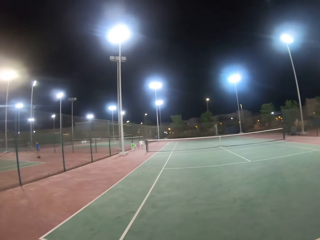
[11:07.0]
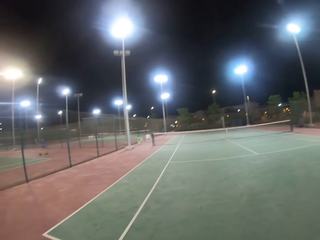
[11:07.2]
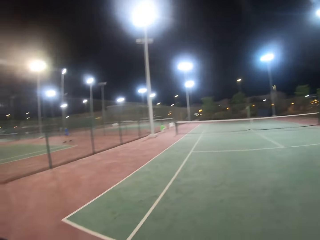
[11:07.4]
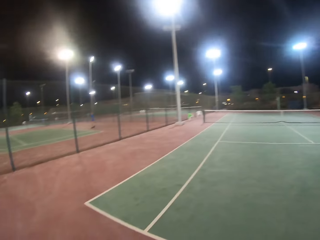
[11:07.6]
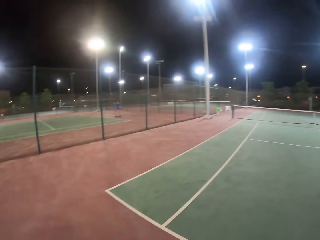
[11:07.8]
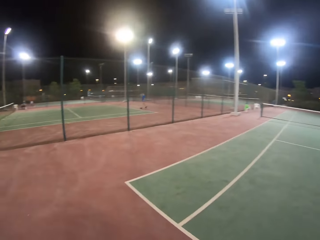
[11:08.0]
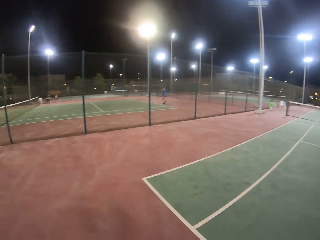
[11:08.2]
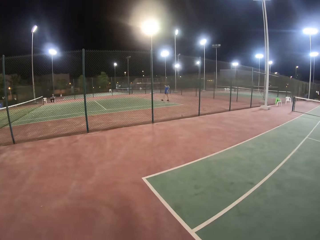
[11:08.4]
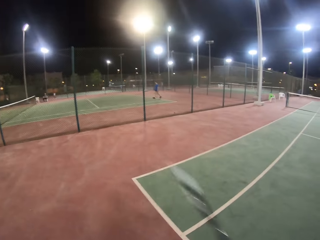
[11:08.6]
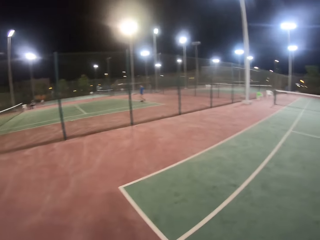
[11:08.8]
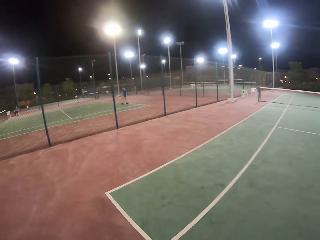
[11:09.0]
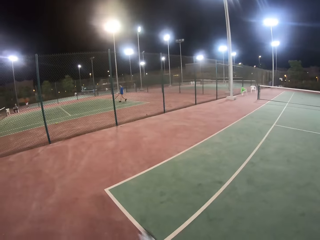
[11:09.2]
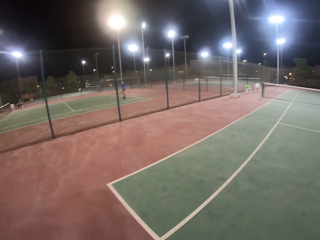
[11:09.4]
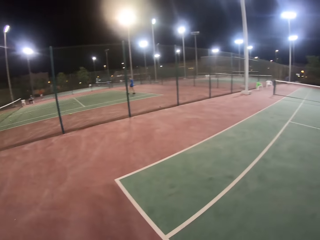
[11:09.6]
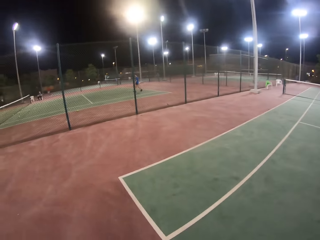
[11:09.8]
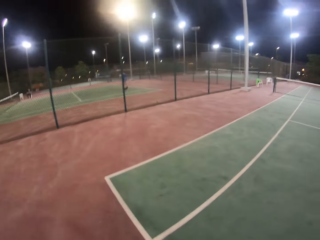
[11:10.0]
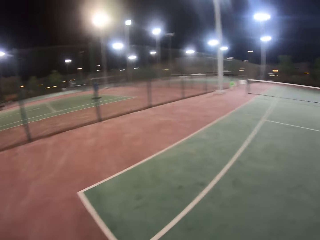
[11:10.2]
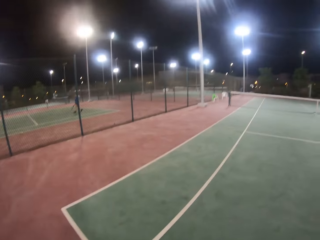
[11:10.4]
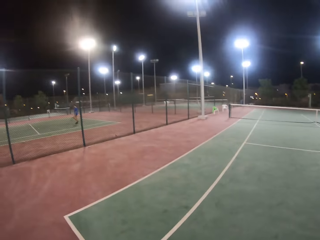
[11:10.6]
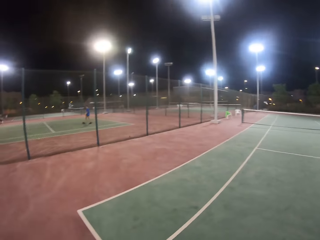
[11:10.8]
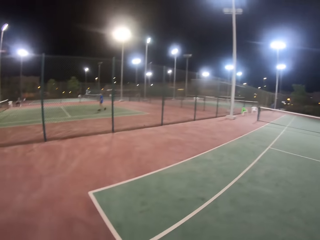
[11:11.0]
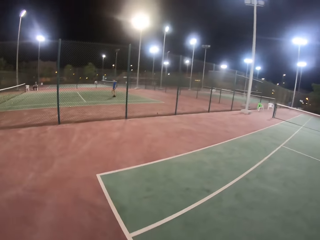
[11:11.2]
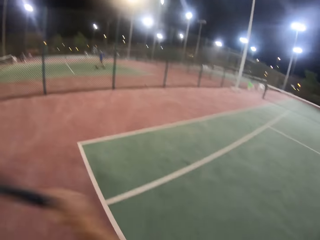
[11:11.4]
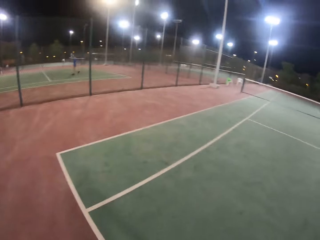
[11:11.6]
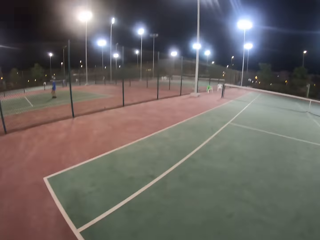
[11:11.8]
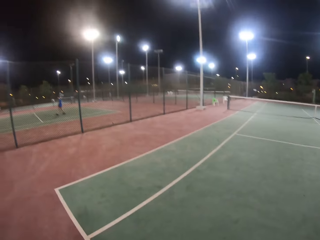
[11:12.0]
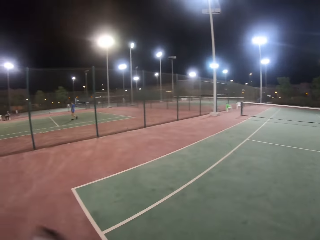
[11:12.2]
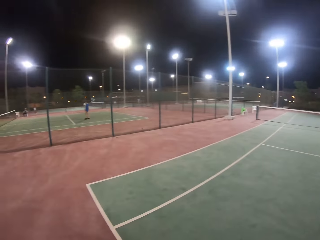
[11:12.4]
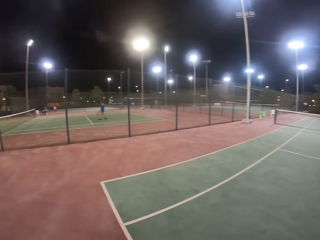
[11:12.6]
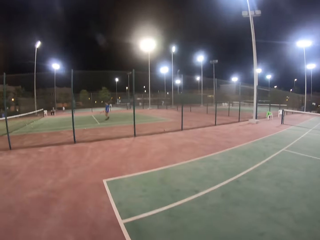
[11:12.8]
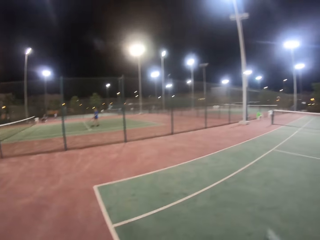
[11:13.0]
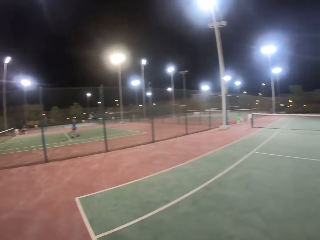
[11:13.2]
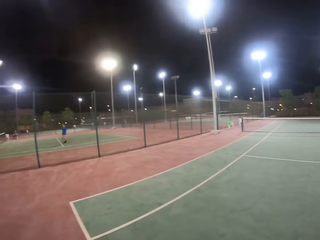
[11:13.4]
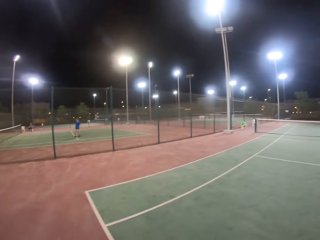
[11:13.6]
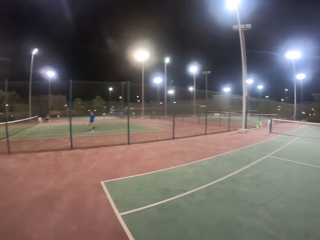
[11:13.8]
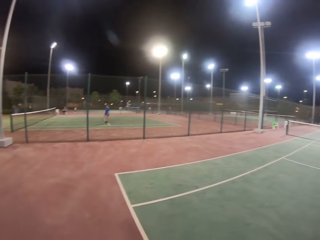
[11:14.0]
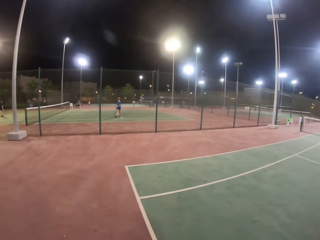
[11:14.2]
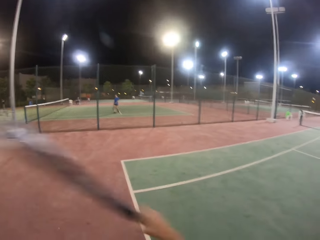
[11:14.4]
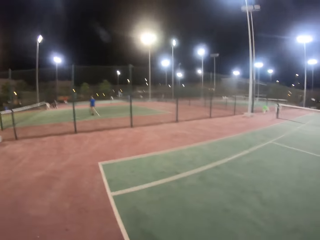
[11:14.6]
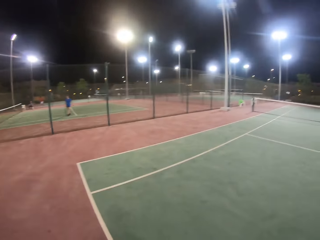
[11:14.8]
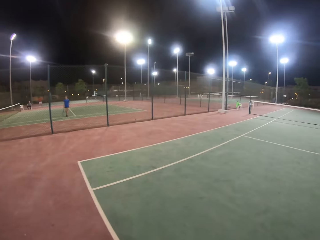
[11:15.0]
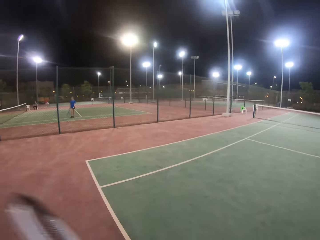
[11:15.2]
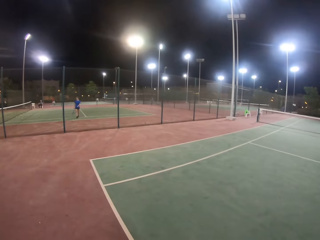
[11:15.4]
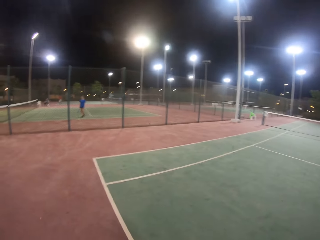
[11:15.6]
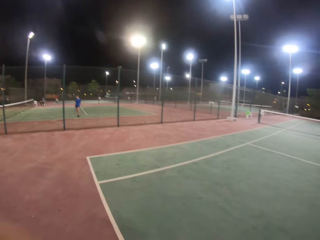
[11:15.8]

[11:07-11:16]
The camera wearer walks on the lawn tennis court. They move the tennis racket. They train with the racket.

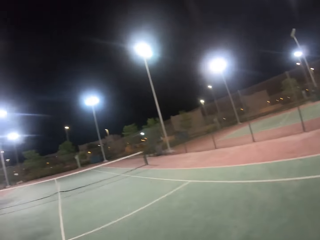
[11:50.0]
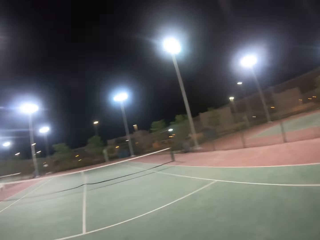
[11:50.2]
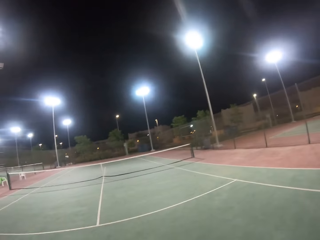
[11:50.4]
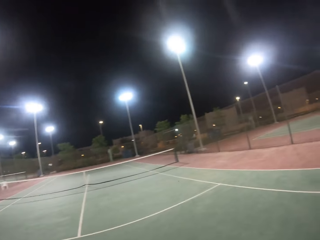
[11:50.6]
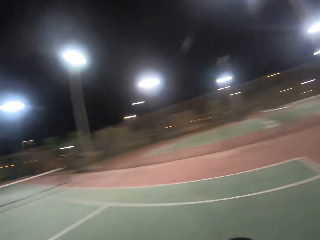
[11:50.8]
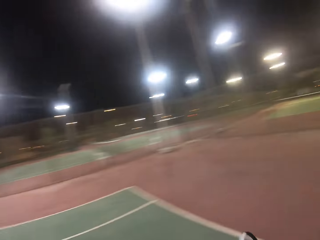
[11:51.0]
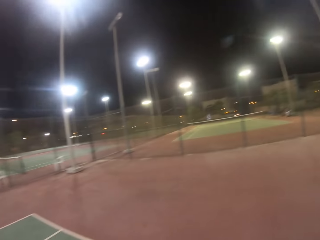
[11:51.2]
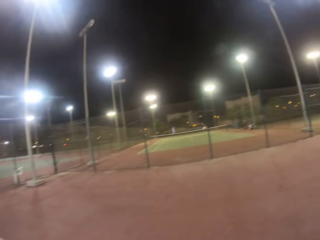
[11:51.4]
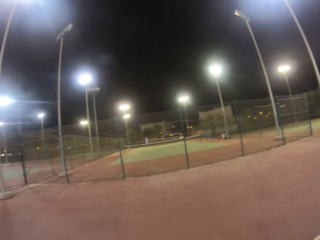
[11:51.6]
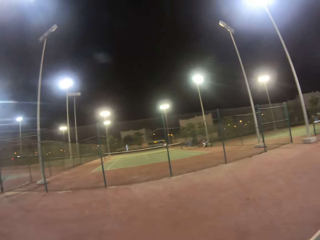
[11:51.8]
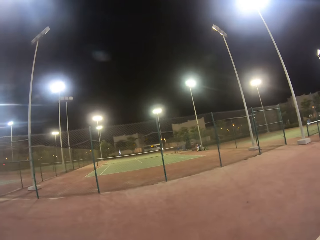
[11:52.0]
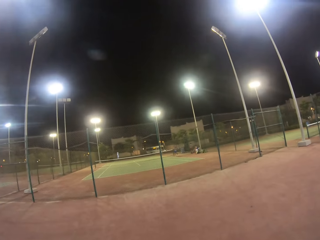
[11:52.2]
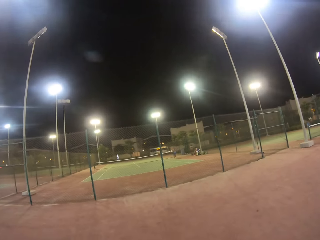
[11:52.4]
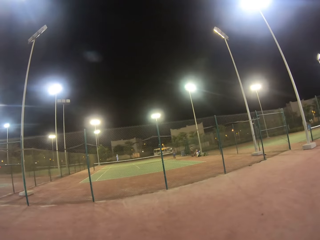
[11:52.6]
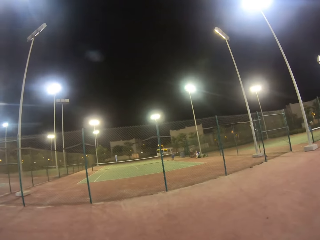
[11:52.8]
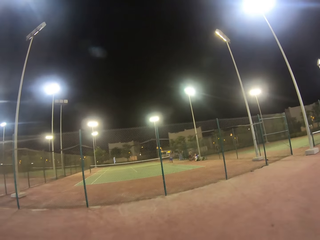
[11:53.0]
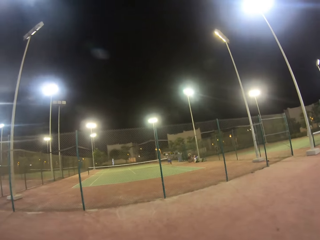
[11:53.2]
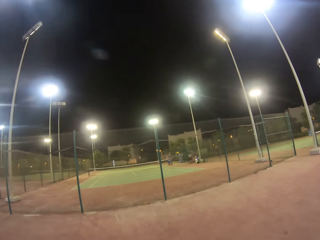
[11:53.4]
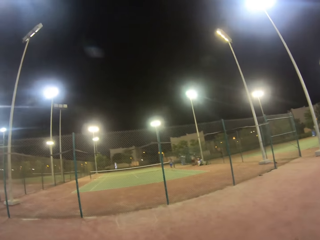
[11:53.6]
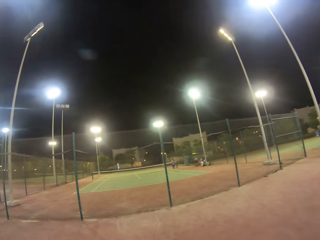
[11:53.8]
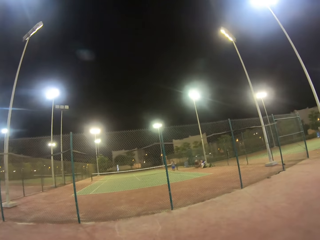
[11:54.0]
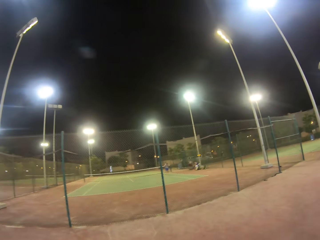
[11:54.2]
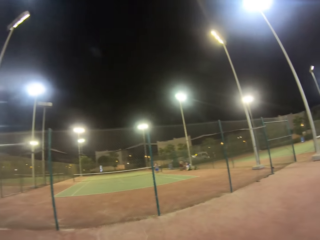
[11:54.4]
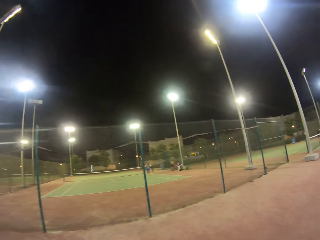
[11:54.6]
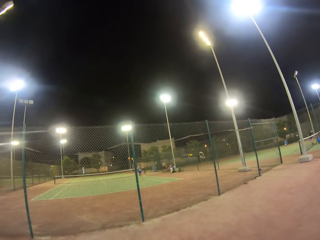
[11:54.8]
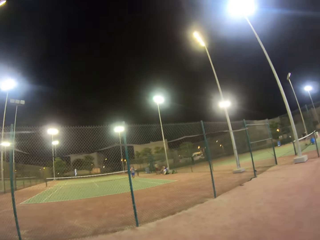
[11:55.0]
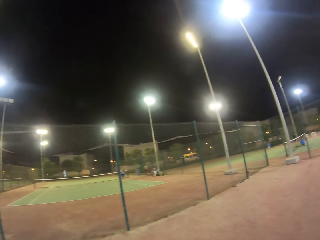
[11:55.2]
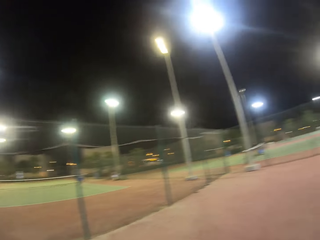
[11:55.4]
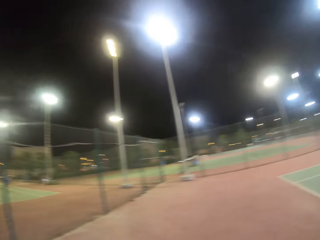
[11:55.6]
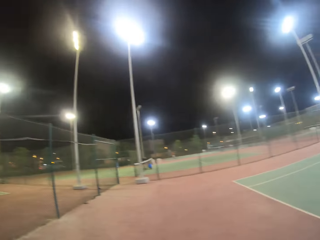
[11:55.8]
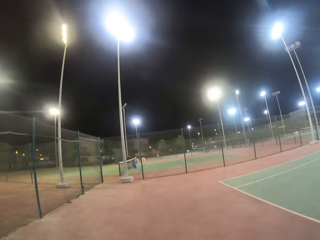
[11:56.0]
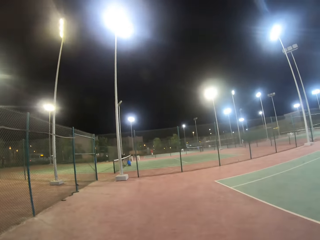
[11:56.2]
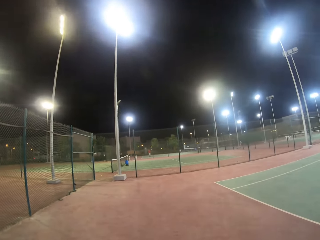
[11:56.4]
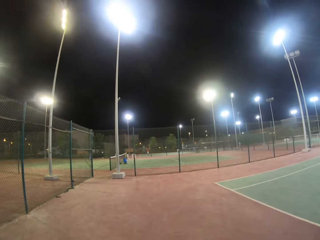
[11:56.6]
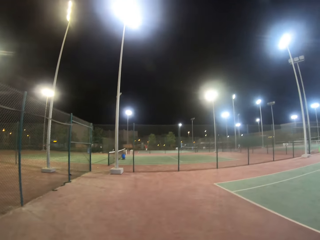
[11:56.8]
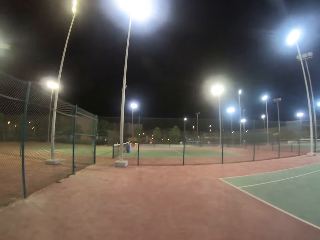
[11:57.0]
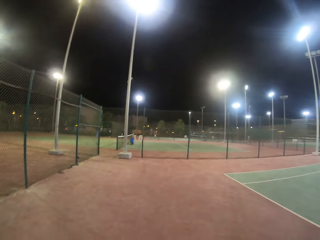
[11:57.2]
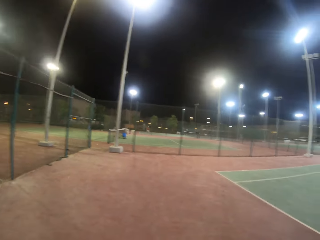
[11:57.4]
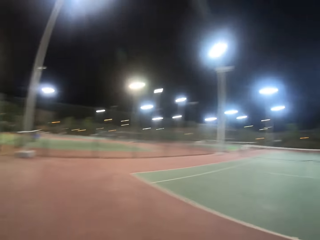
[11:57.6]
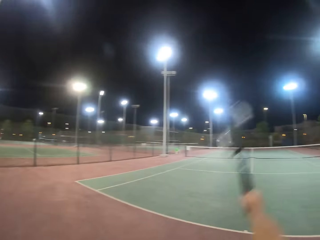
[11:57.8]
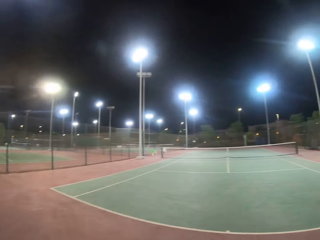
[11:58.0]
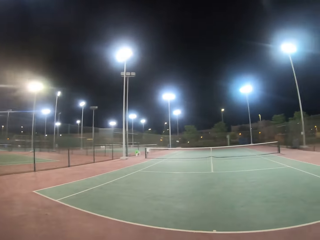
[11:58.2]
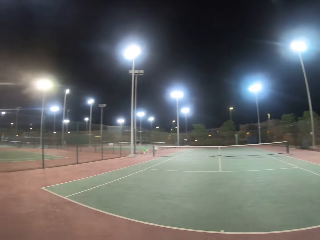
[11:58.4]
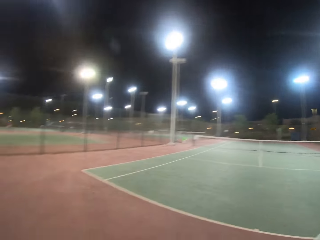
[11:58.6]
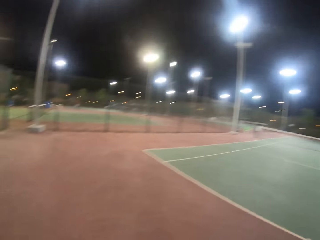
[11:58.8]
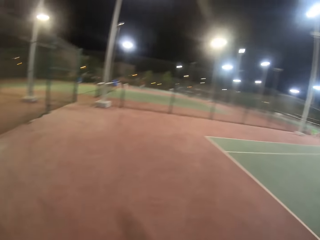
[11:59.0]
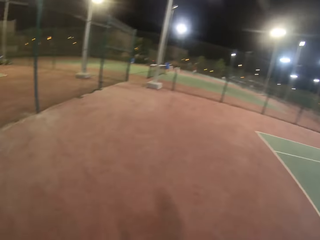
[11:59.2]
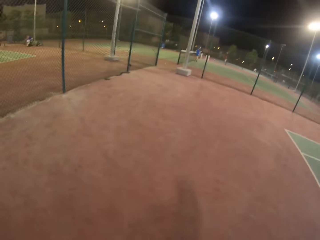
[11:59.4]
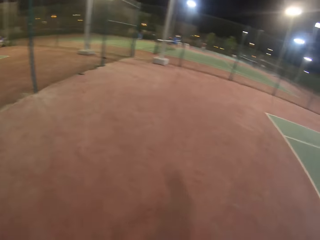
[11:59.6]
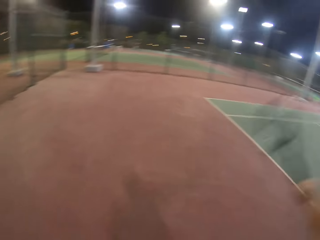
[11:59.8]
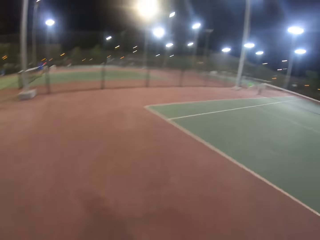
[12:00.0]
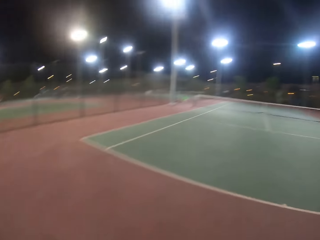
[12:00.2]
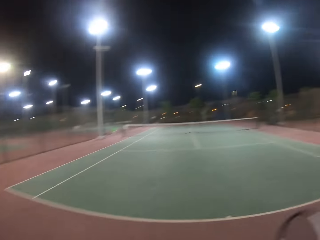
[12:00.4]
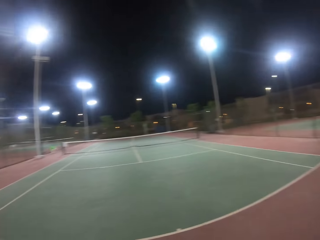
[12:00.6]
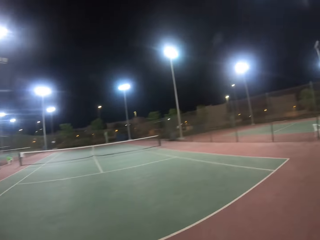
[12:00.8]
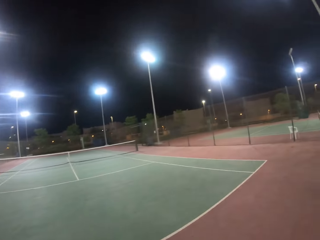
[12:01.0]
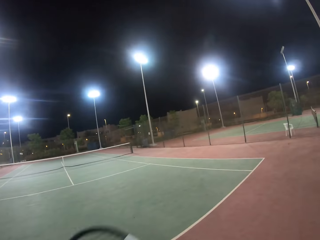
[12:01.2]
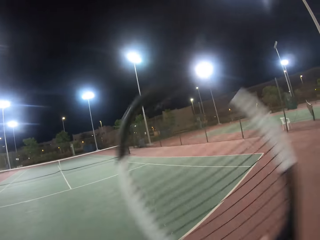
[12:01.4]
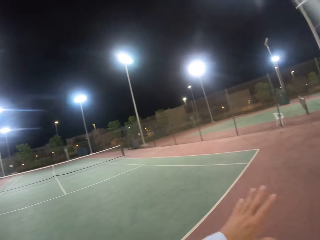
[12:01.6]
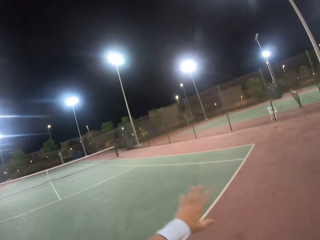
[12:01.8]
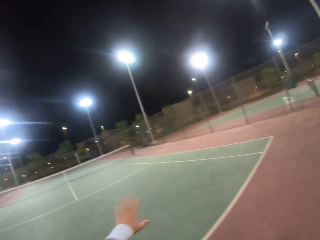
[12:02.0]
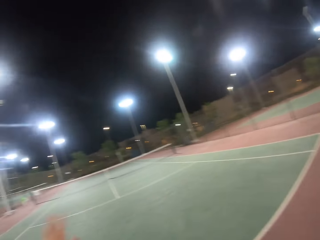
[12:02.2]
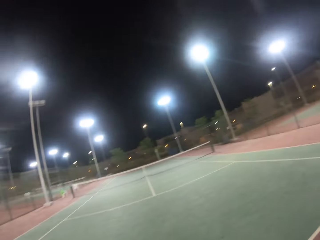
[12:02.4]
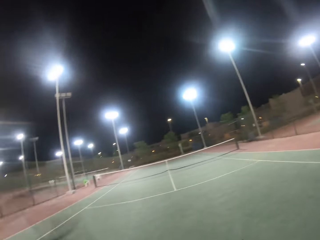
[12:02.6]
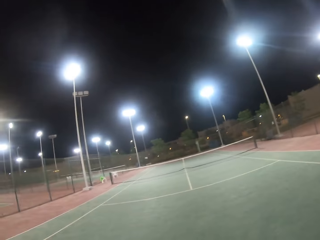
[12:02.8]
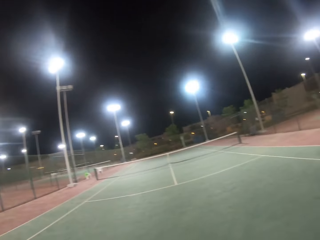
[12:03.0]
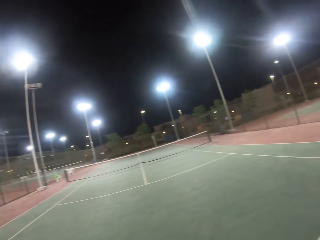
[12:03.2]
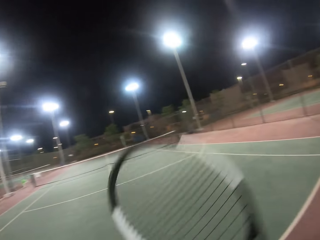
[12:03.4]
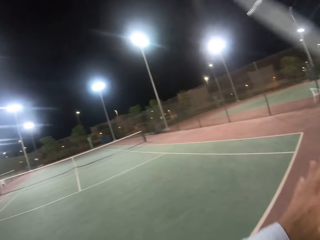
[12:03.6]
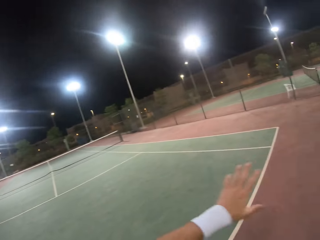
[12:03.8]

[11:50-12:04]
The camera wearer walks in the tennis court. They look around. They move the tennis racket. They train with the racket.
